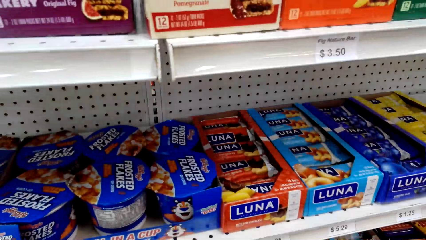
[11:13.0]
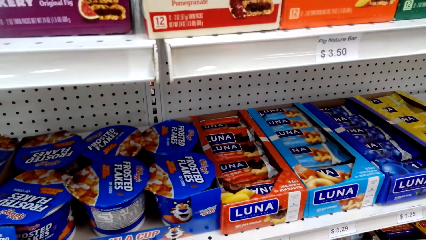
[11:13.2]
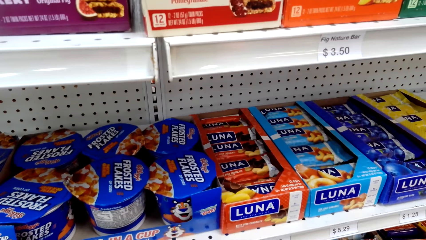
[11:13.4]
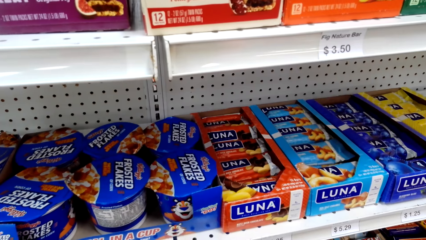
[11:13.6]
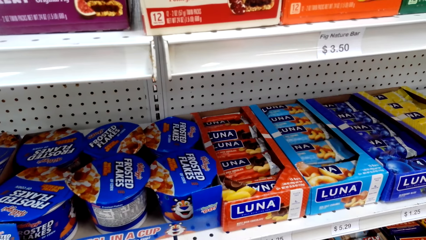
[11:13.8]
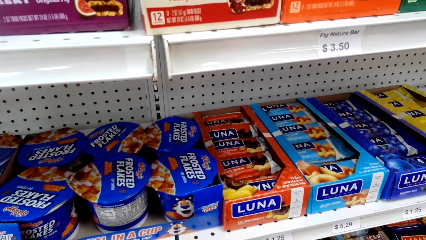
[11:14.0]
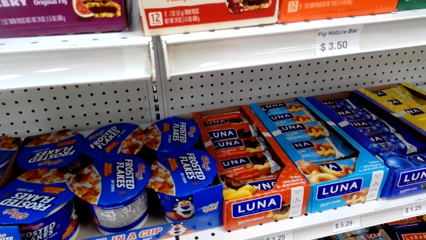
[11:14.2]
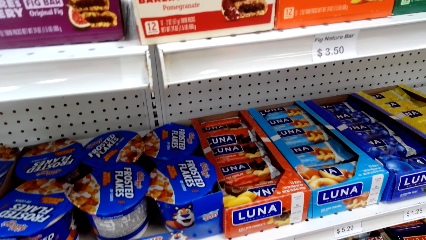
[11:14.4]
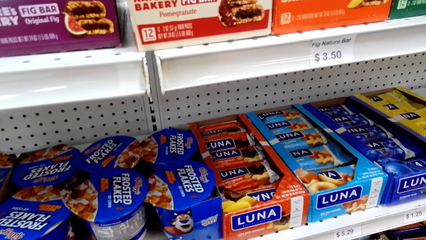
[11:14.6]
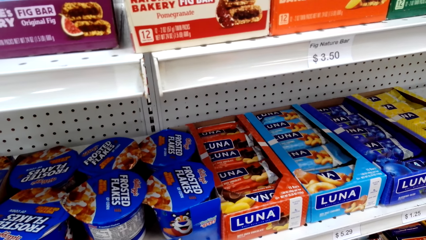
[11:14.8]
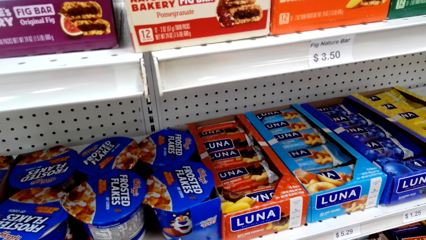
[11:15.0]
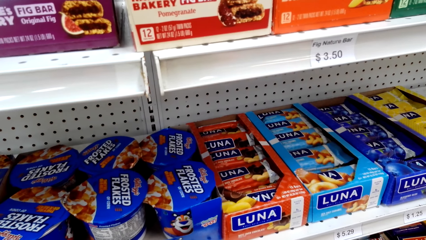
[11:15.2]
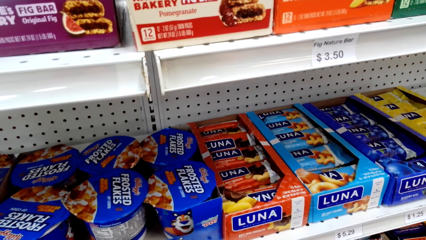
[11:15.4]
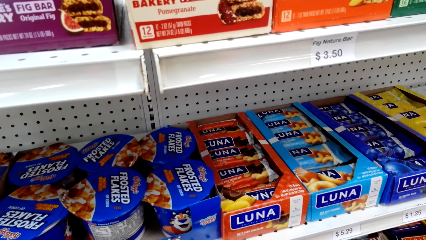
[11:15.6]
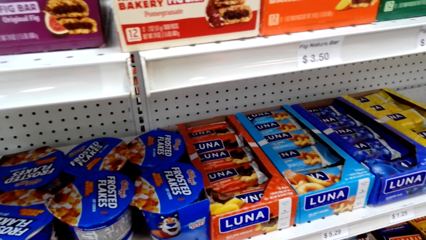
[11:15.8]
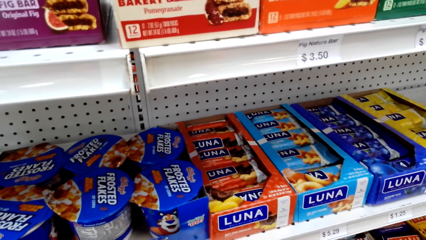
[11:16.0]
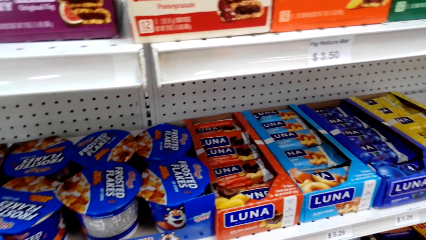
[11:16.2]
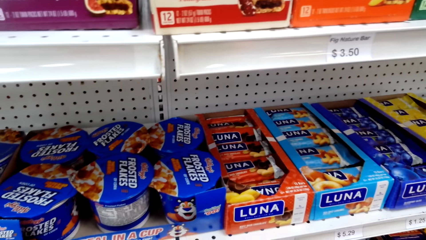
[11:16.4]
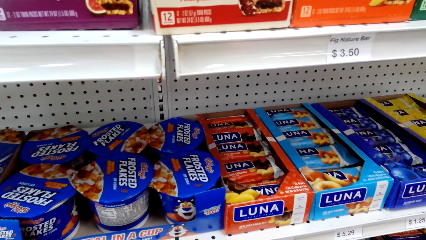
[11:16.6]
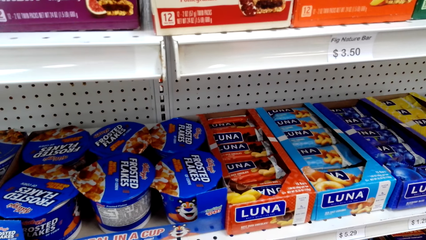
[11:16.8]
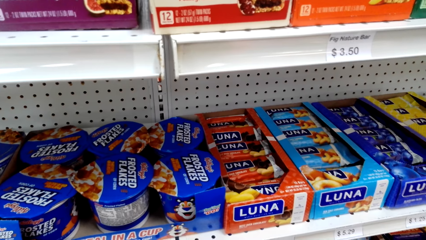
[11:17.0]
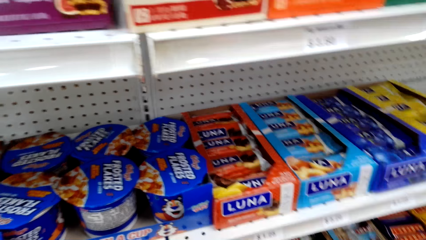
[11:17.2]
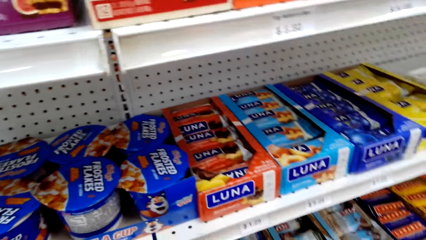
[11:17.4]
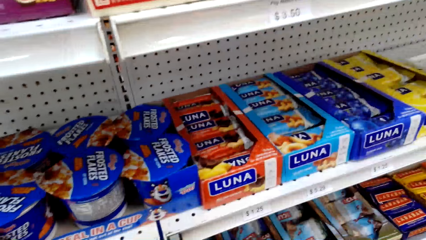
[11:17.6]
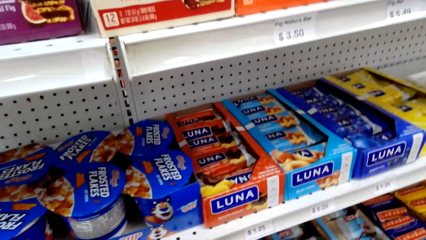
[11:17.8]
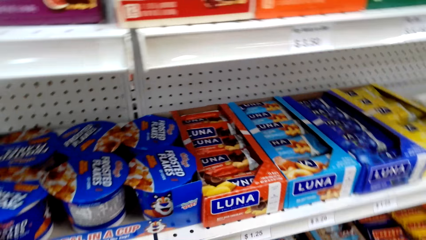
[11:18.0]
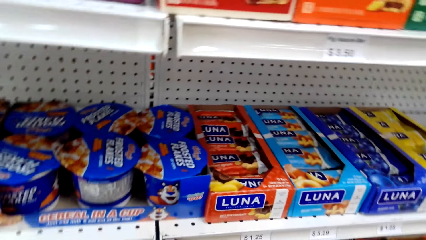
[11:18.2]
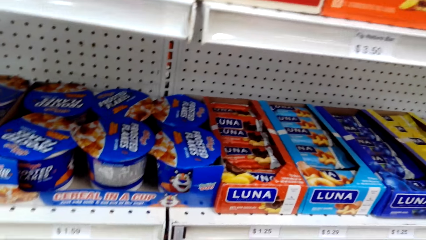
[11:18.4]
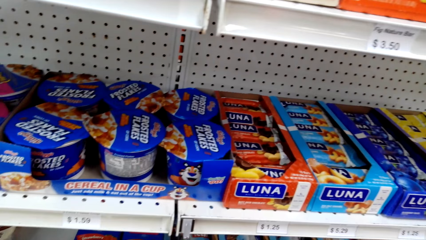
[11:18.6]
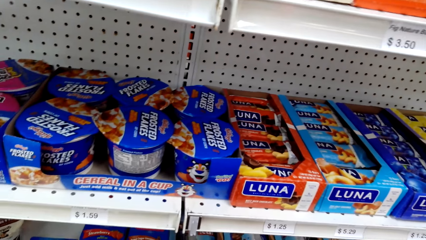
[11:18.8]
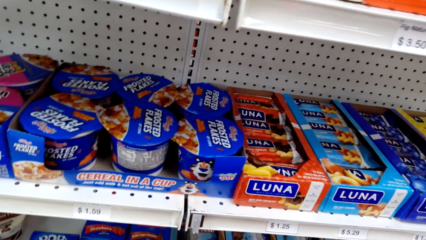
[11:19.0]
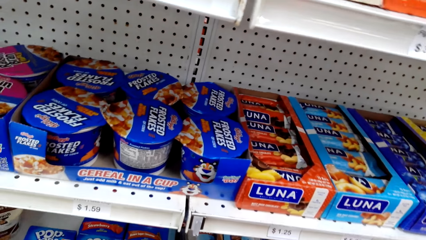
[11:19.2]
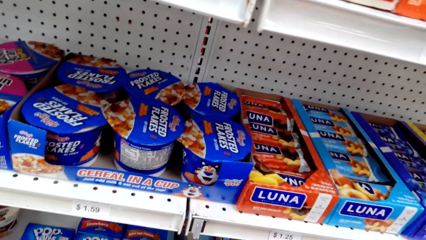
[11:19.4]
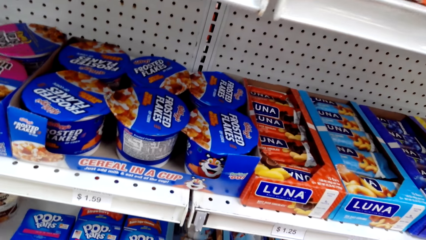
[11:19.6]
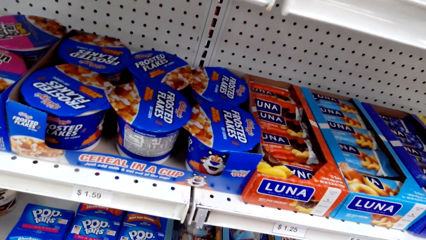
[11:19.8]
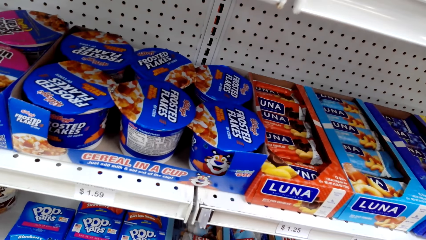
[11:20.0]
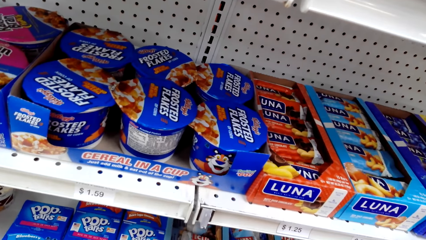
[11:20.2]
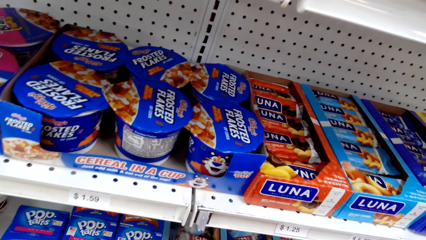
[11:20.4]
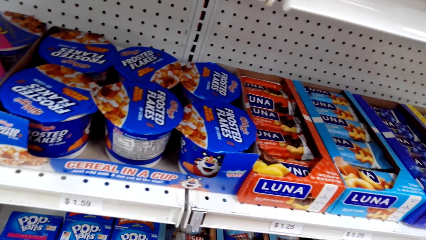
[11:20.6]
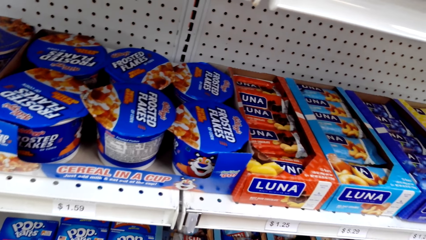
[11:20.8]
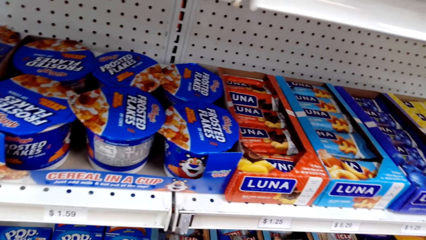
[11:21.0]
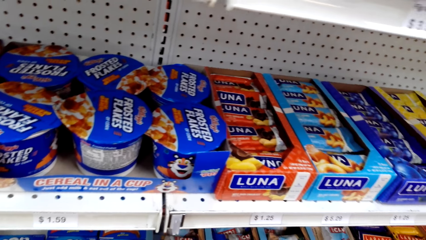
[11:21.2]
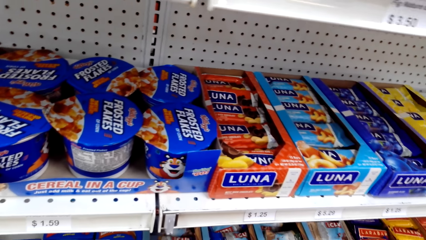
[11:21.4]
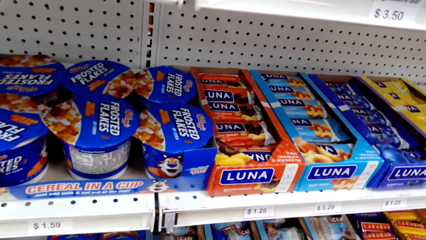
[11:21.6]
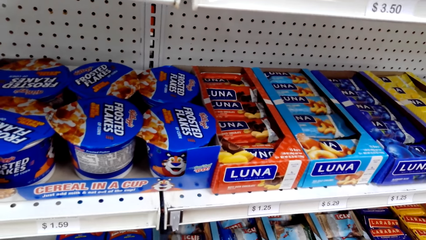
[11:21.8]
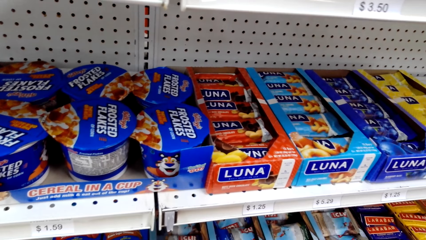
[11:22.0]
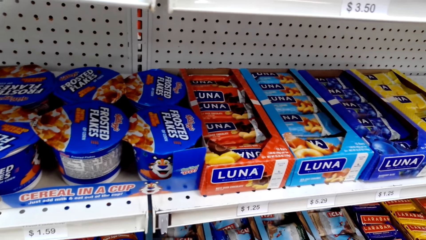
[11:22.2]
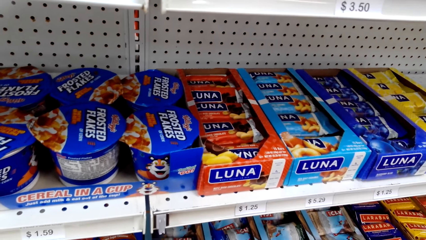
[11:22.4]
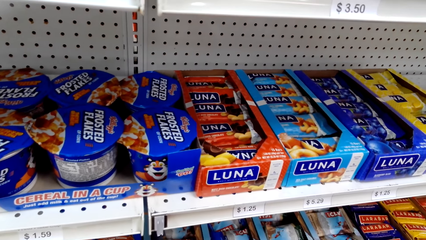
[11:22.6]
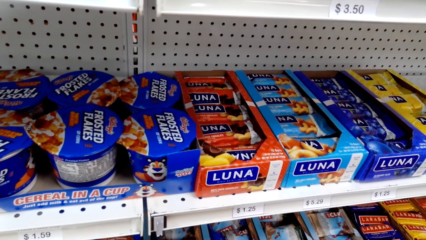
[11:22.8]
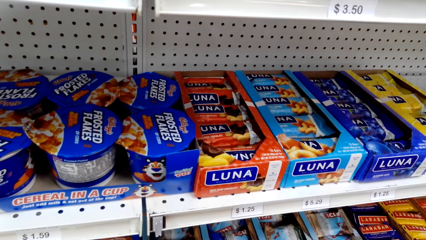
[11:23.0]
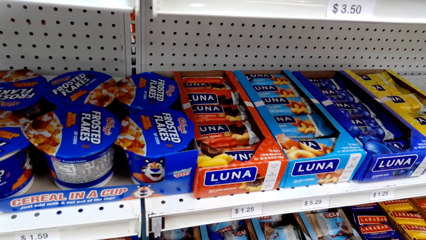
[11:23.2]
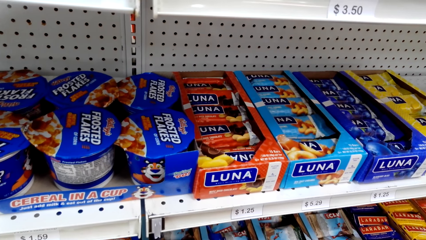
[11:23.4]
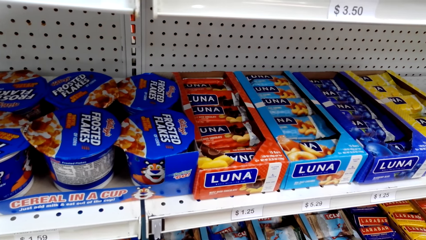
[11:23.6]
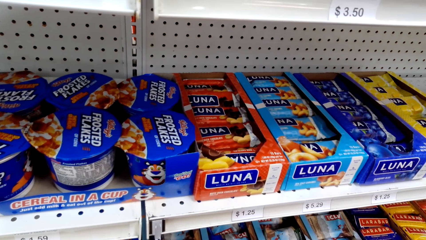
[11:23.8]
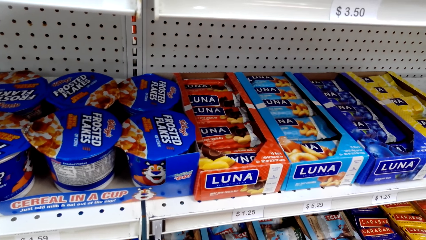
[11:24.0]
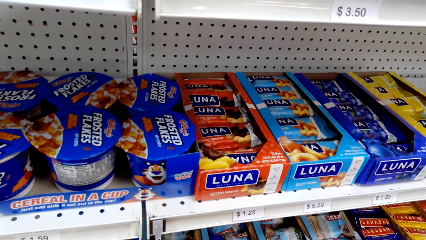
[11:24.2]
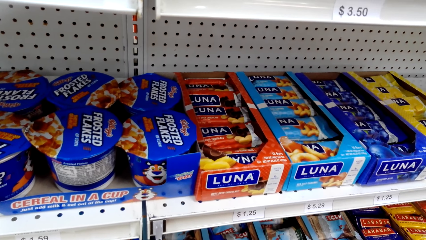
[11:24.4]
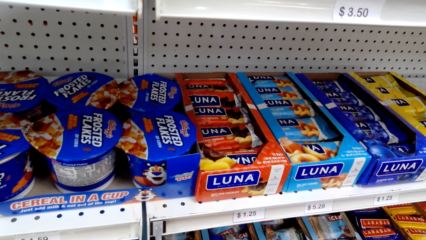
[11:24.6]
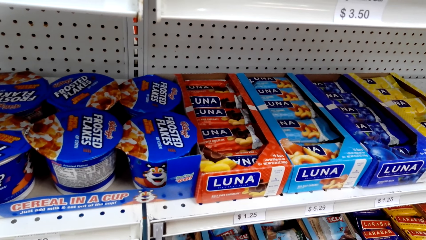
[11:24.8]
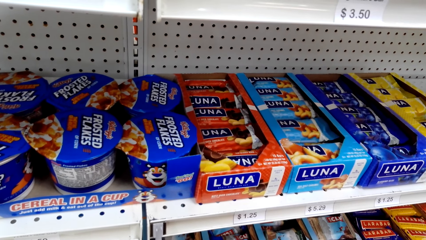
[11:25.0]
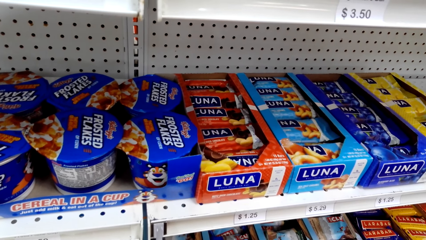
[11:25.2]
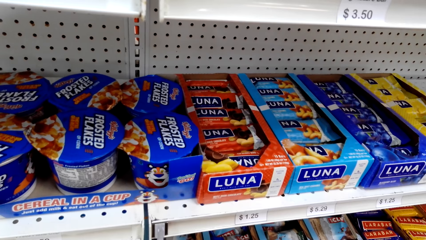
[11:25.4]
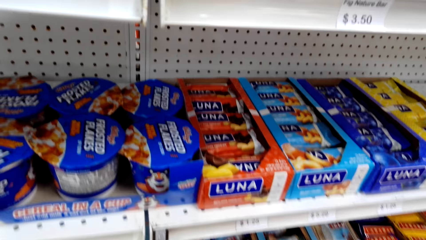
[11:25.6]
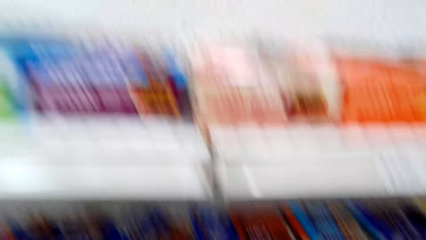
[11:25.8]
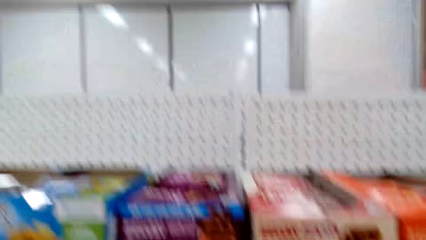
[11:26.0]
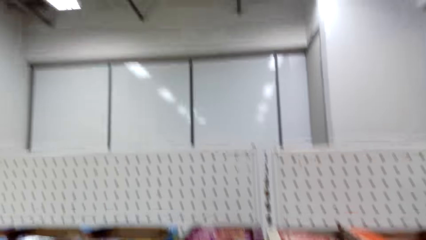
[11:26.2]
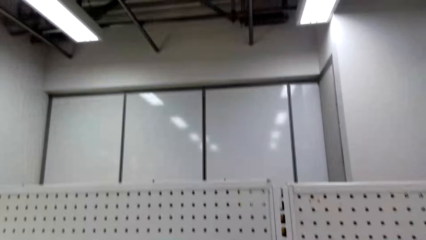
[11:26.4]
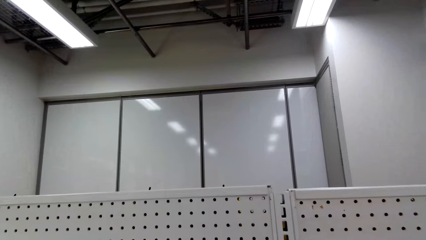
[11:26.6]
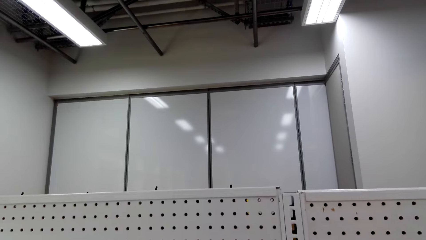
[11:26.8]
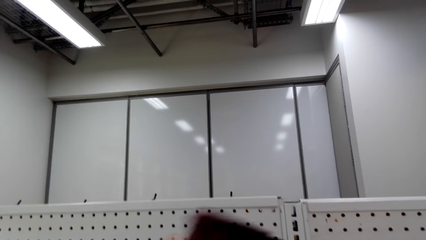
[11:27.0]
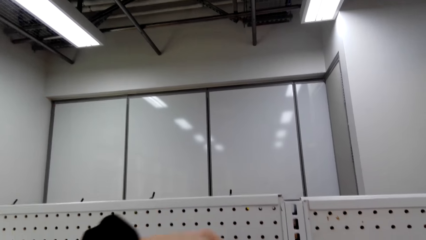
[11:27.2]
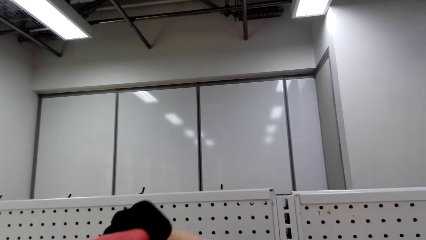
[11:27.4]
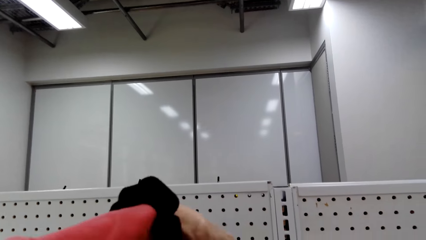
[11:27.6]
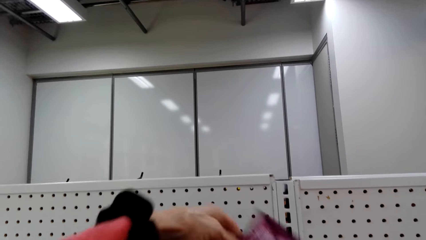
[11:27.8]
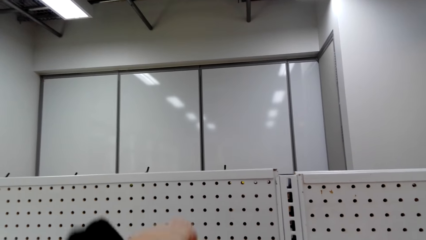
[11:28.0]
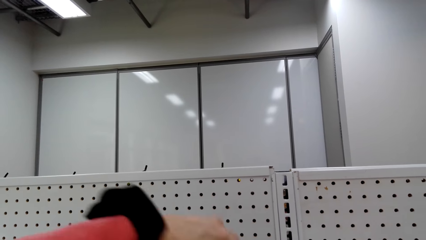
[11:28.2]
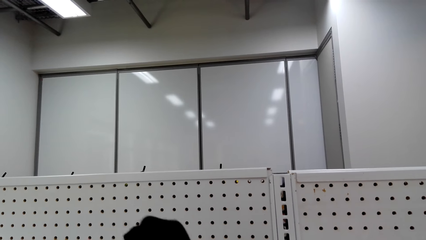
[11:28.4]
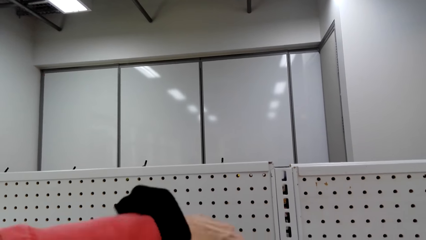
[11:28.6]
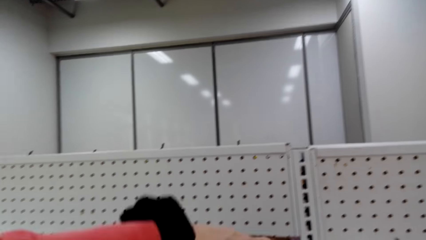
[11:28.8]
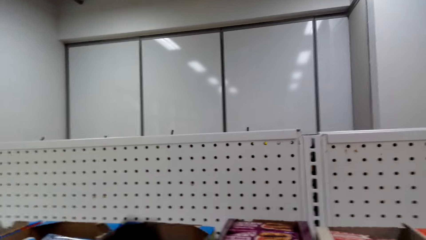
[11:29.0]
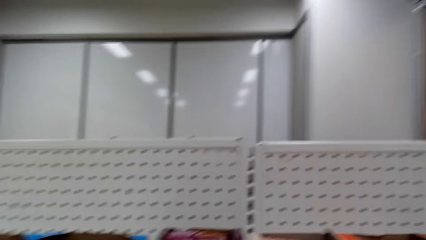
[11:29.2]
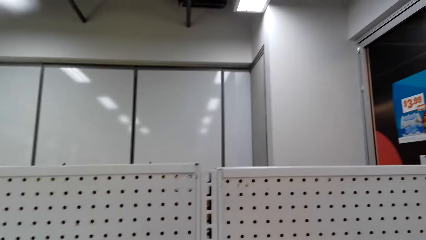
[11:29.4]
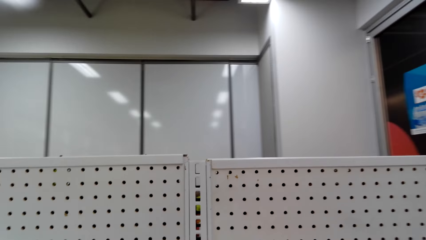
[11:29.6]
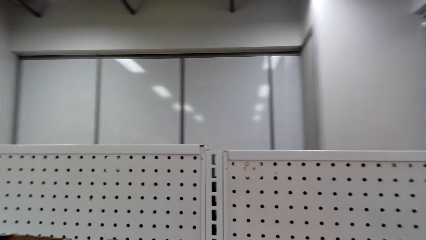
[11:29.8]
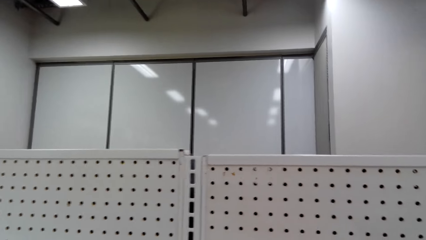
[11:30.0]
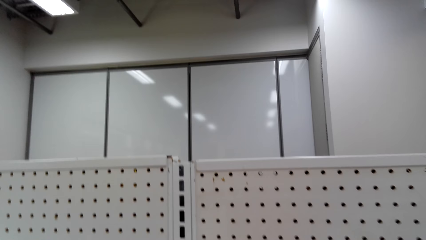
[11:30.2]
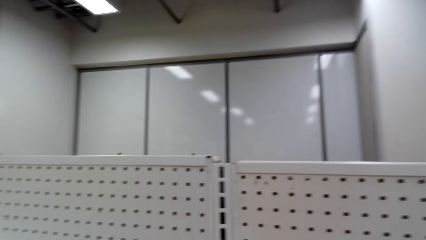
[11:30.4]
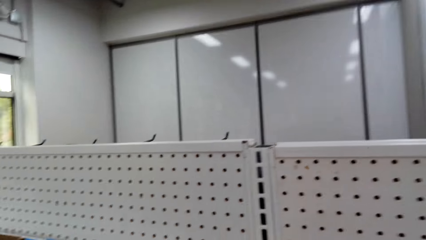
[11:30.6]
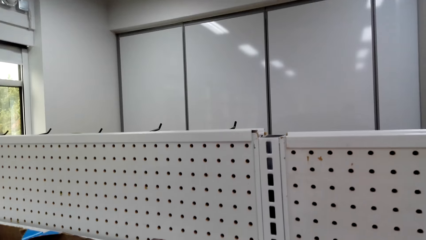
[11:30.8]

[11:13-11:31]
The camera wearer reads something. They return something on the shelf.
